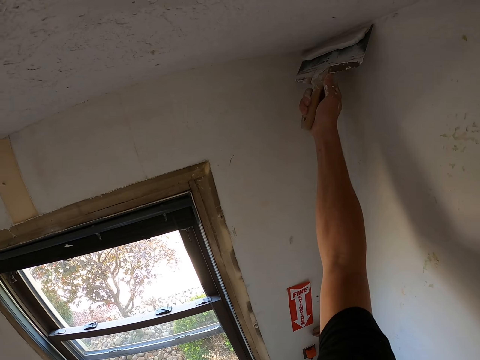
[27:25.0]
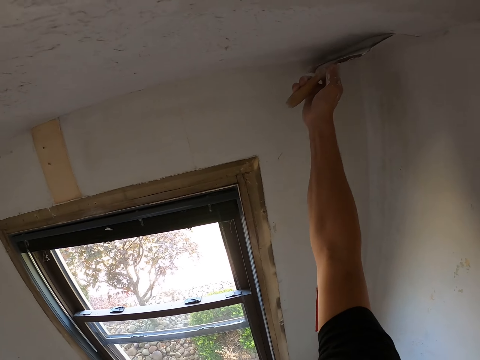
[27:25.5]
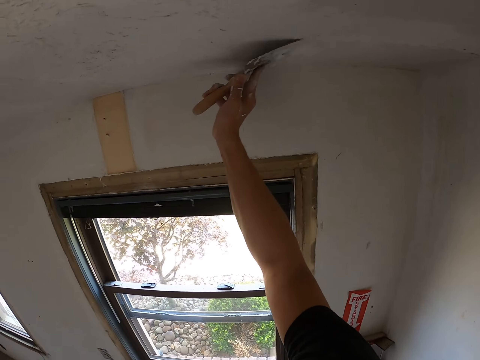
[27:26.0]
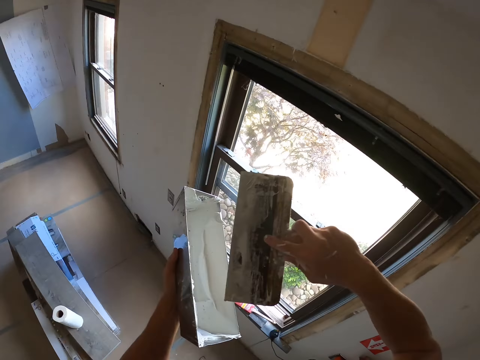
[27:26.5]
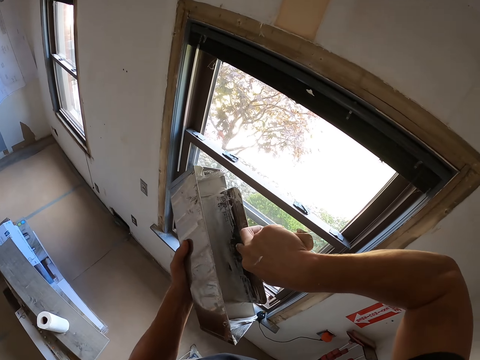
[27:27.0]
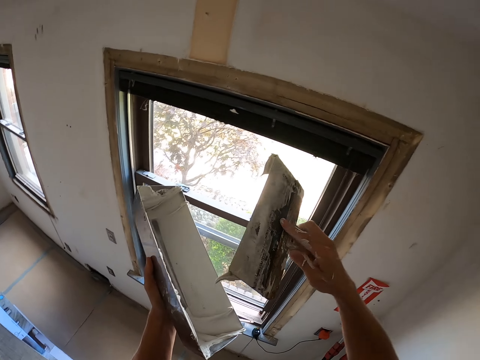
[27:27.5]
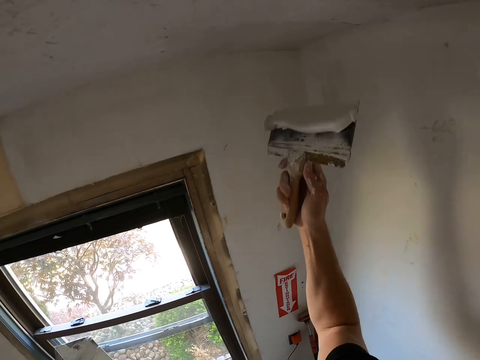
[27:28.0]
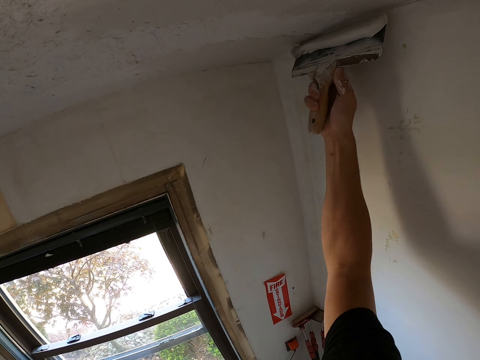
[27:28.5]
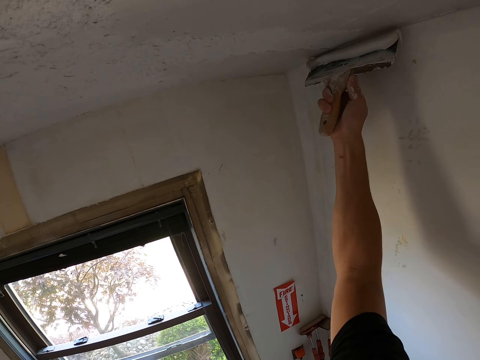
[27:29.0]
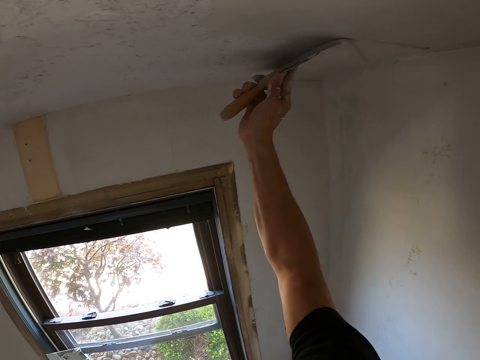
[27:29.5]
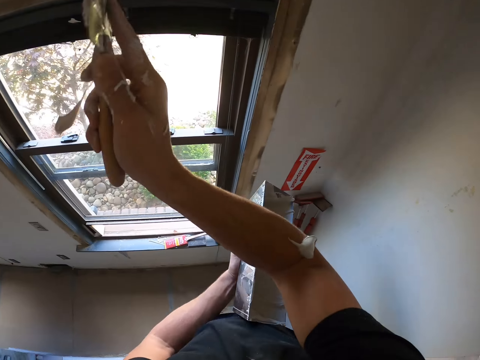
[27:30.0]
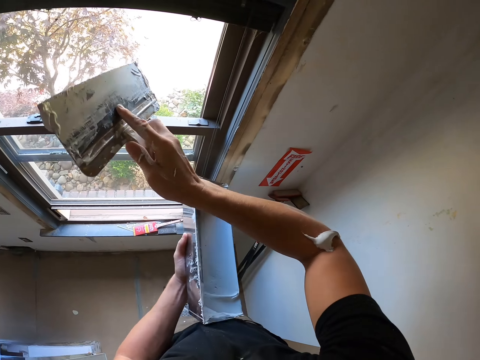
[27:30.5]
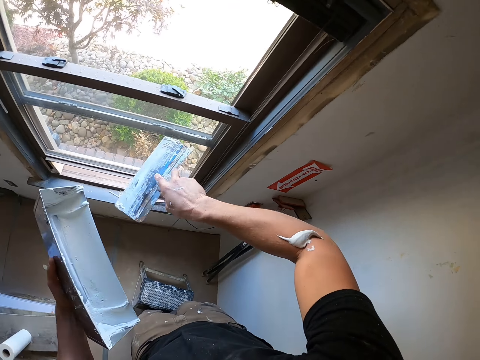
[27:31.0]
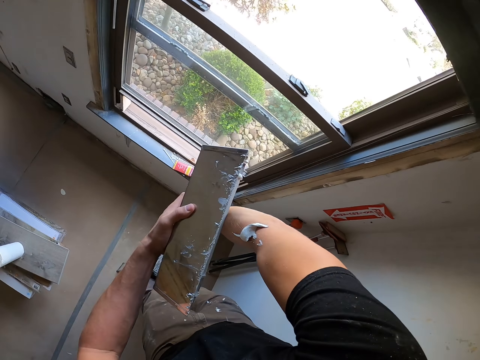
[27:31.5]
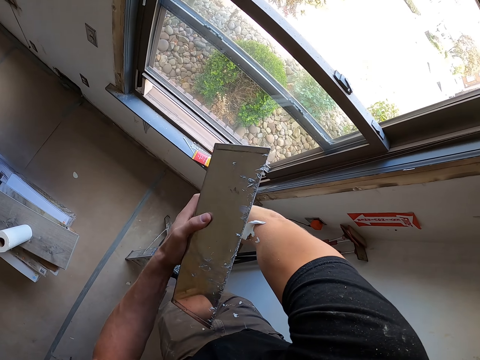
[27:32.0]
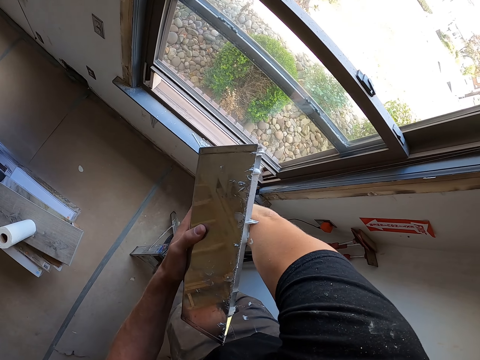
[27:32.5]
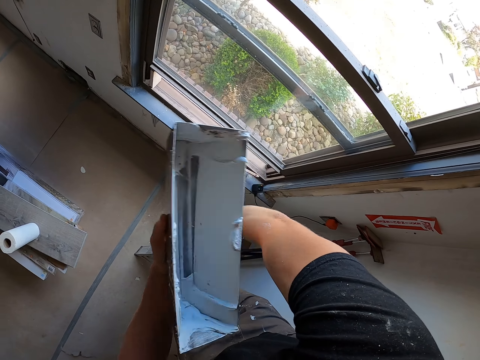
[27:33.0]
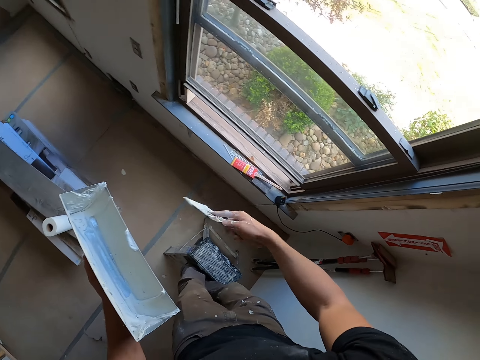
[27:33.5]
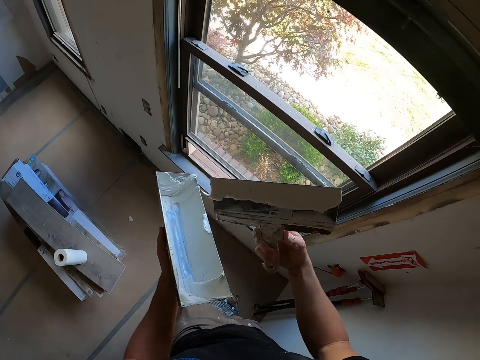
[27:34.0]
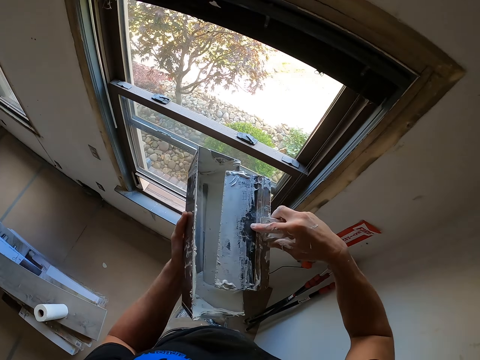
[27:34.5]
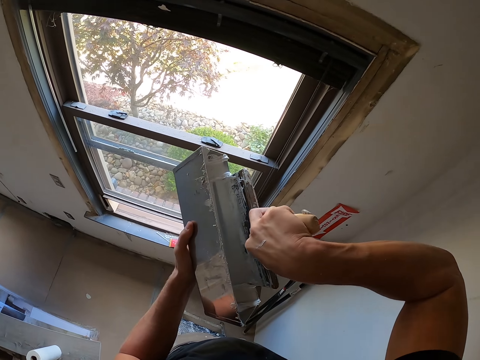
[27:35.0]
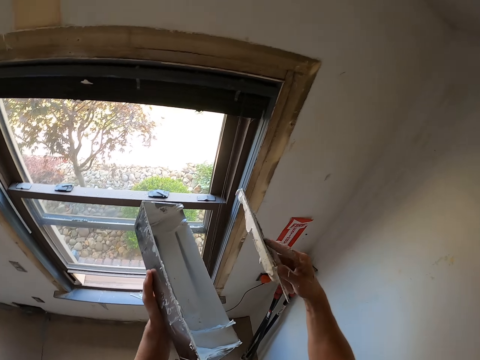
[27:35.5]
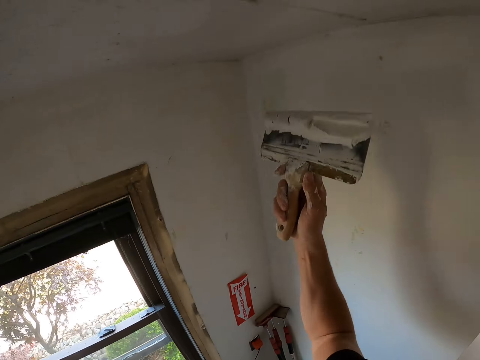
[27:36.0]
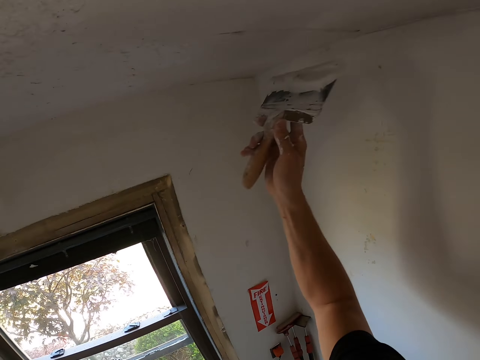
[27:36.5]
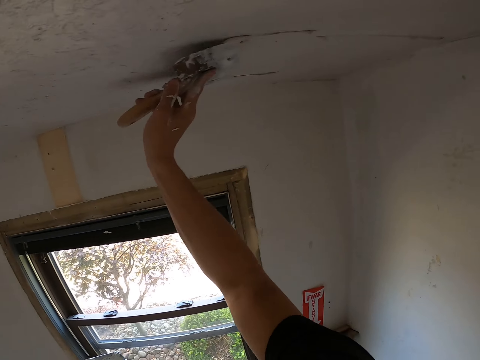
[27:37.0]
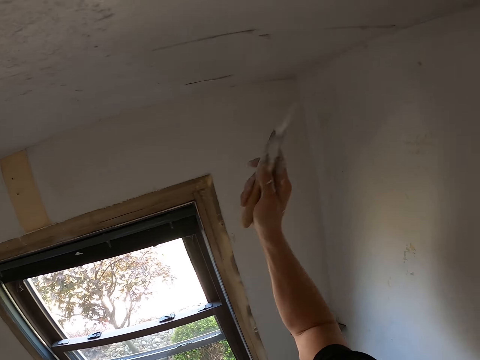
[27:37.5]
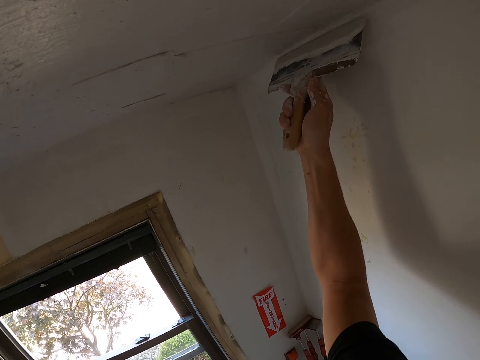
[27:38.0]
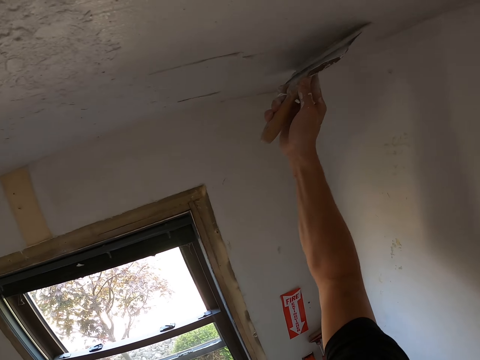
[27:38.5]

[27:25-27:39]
The camera wearer plasters the mortar on the roof. They take the white mortar. They plaster the mortar on the roof. They remove the mortar on the hand. They take the white mortar. They plaster the mortar on the roof.

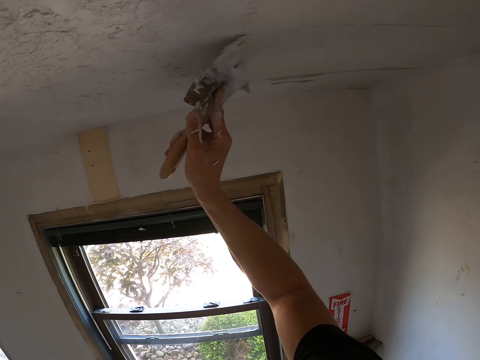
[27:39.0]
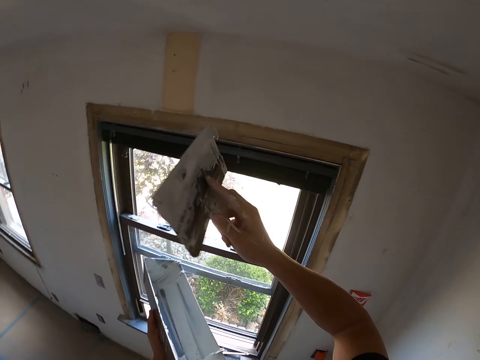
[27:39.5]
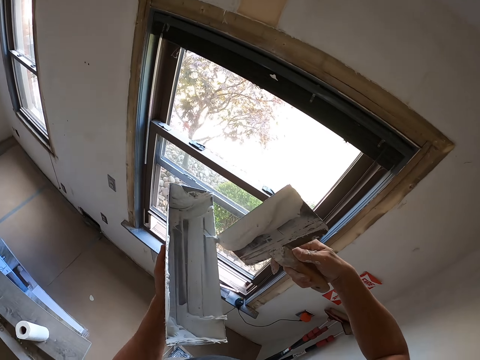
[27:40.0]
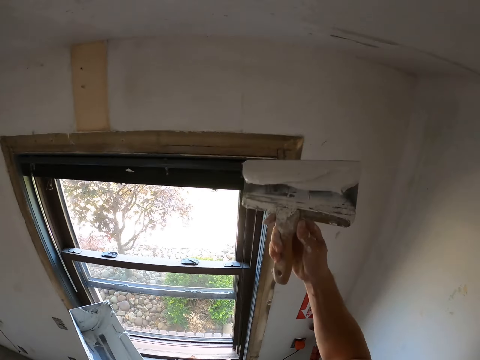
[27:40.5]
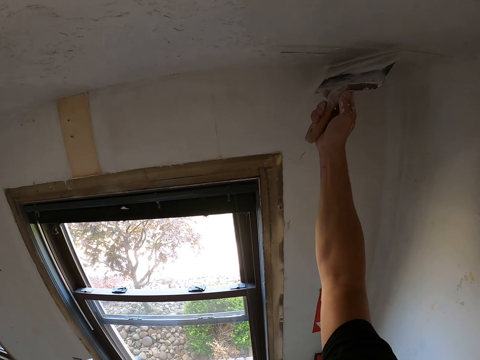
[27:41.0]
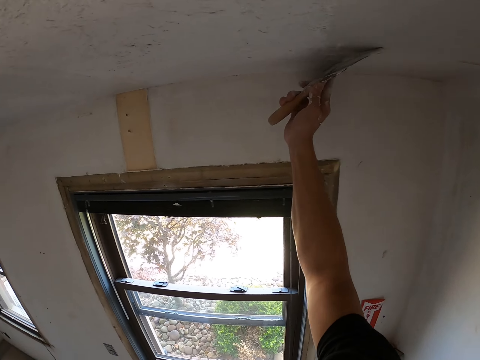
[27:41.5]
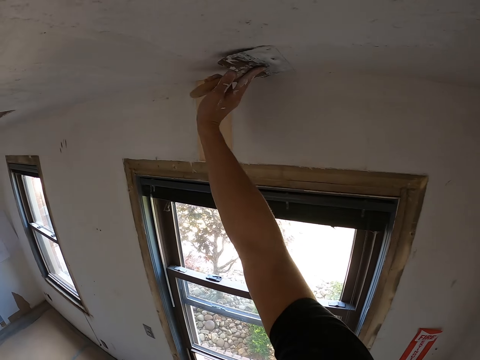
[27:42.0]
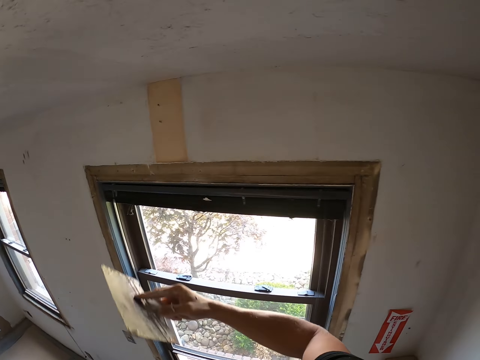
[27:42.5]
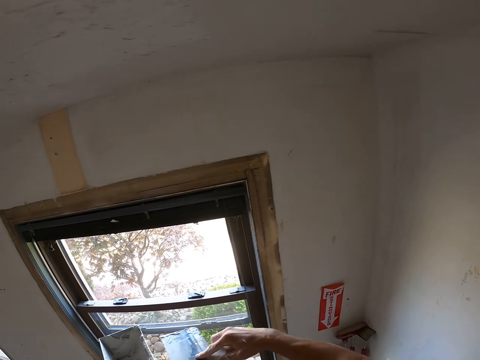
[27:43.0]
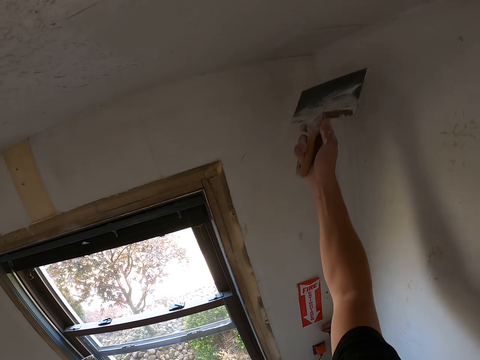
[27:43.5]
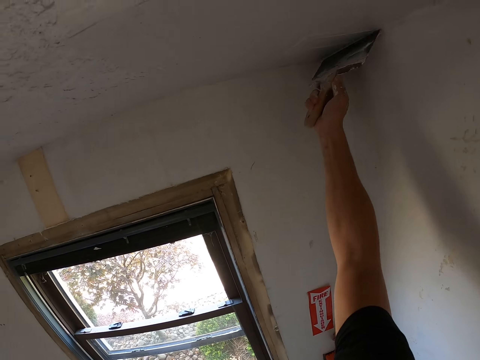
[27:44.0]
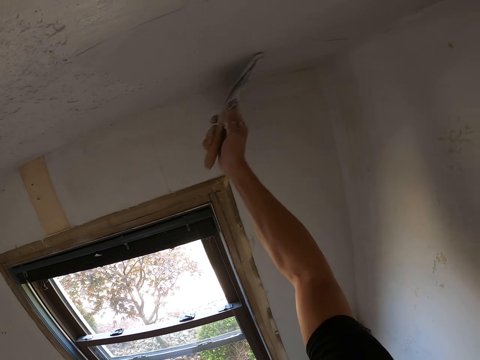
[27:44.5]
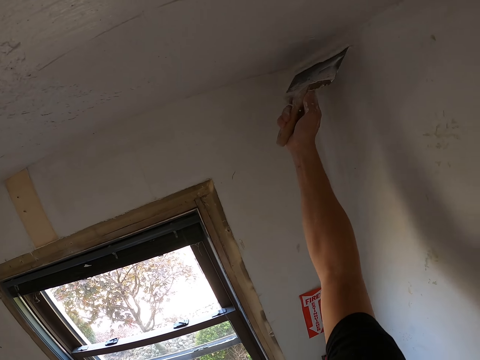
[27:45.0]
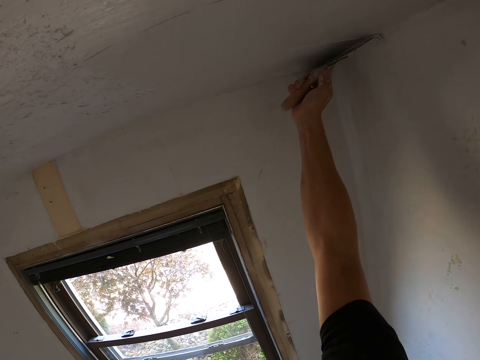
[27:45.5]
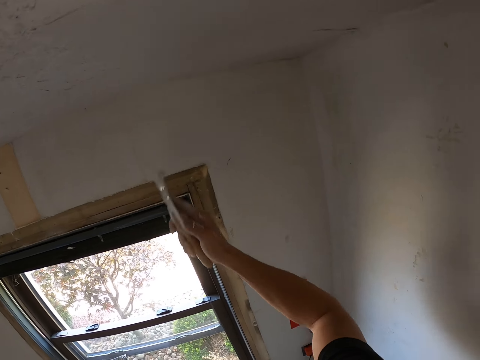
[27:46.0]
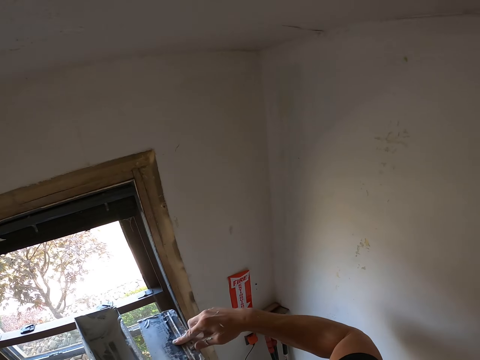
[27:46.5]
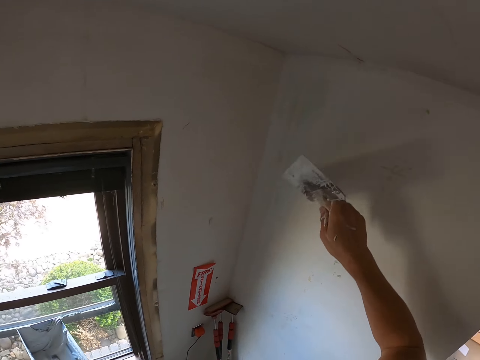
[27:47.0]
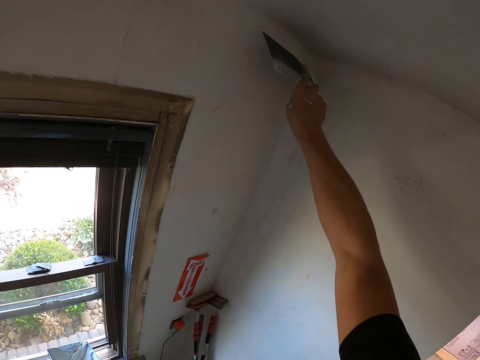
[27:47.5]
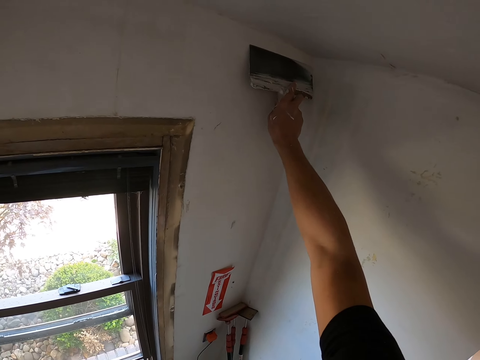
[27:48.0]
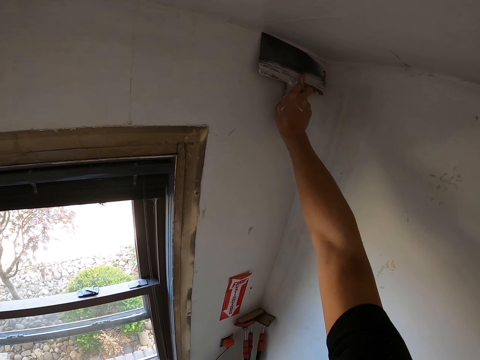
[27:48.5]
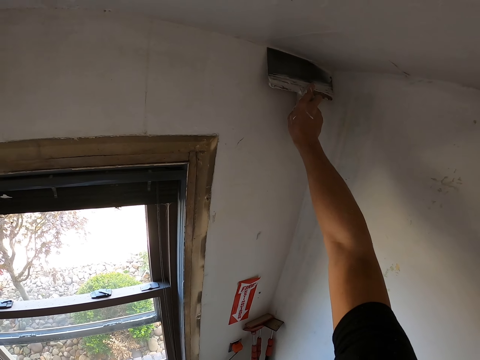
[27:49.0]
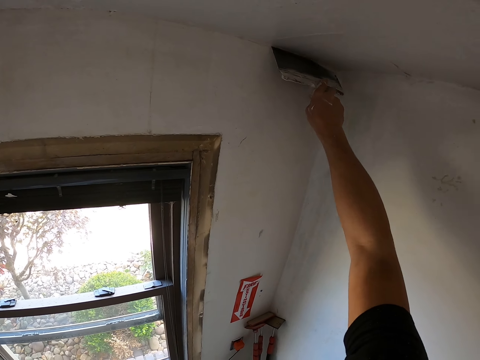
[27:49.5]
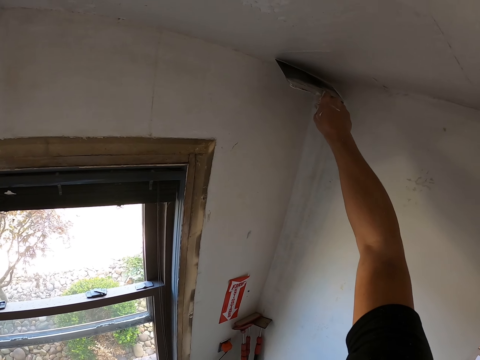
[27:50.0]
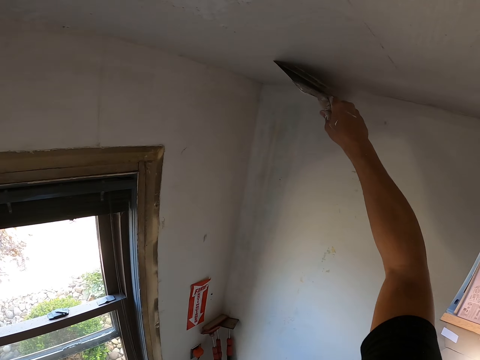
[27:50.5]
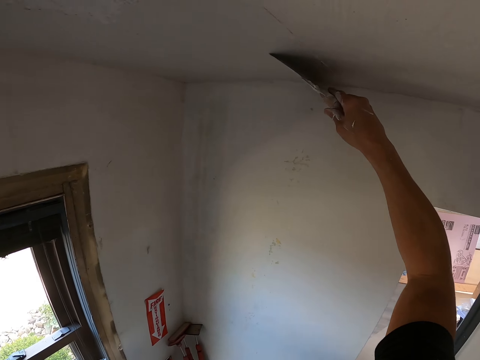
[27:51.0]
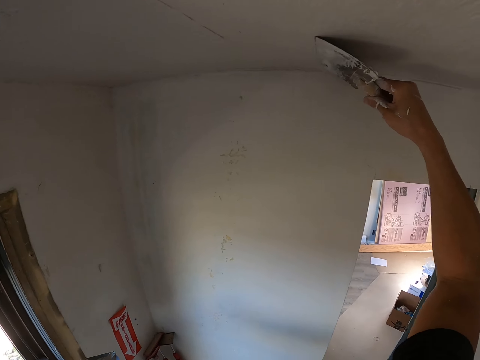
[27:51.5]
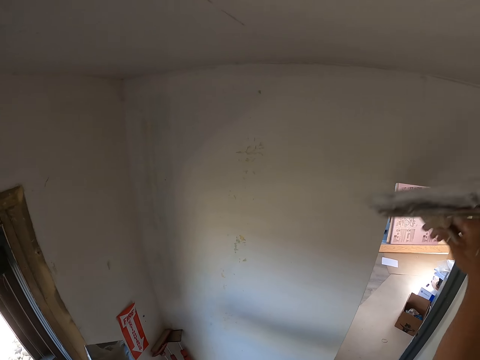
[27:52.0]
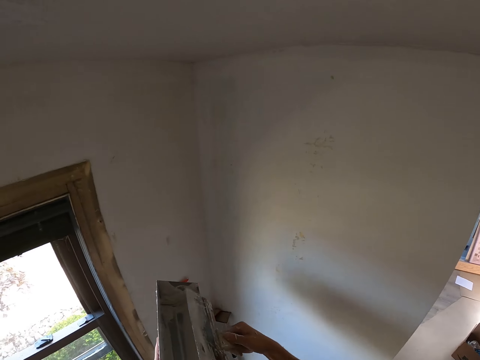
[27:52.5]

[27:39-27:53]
The camera wearer moves the trowel on the container. They plaster the mortar on the roof. They move the trowel on the container. They plaster the mortar on the roof. They move the trowel on the container. They plaster the mortar on the roof.
